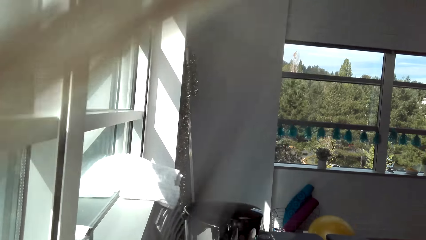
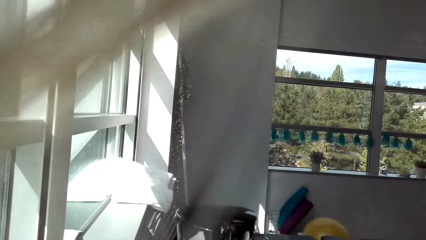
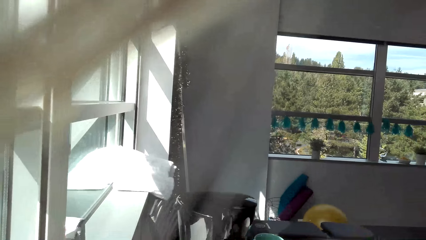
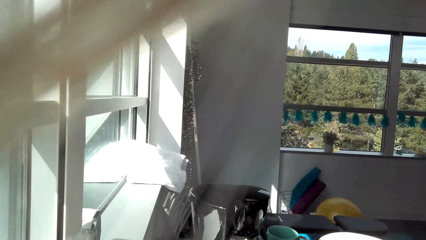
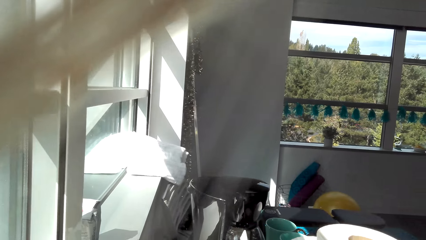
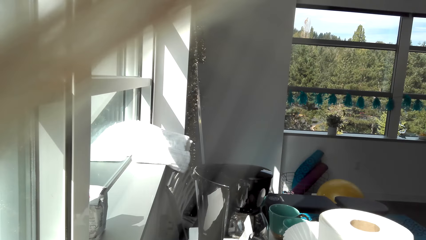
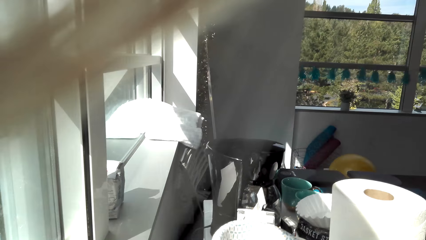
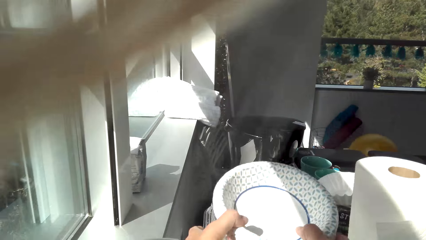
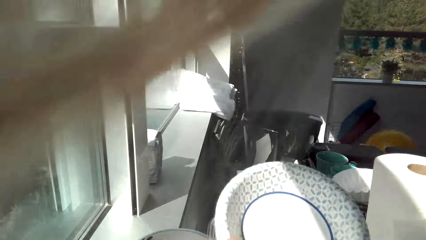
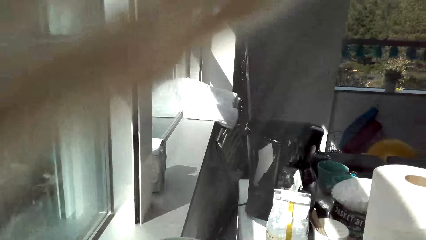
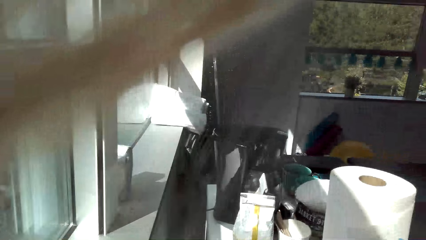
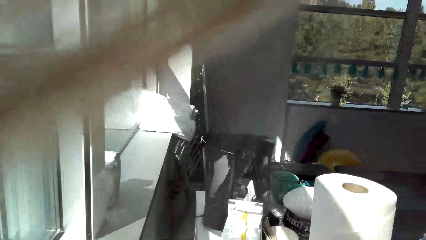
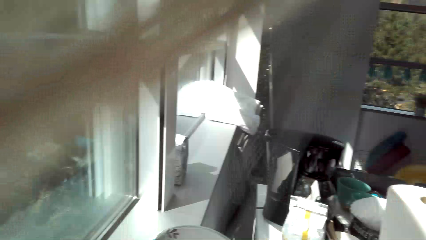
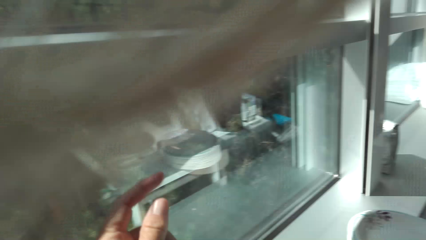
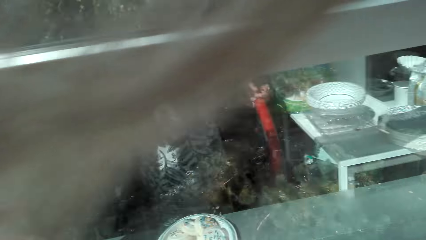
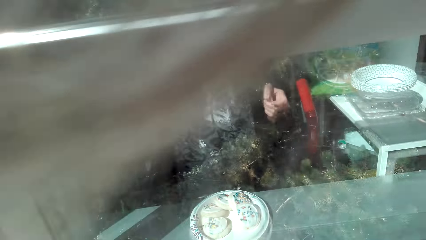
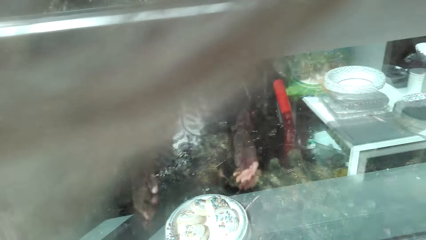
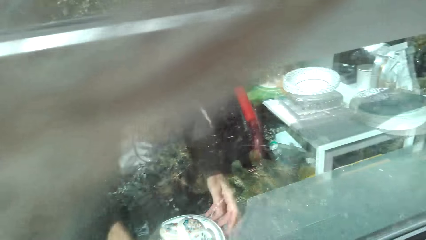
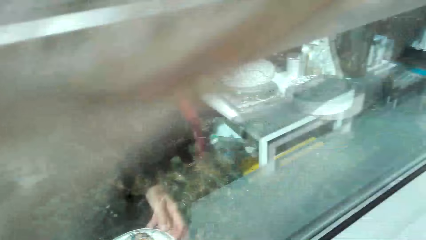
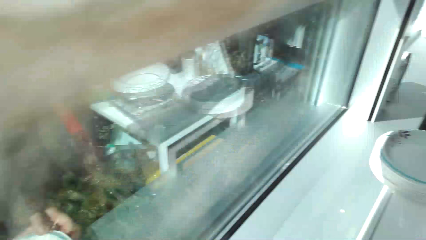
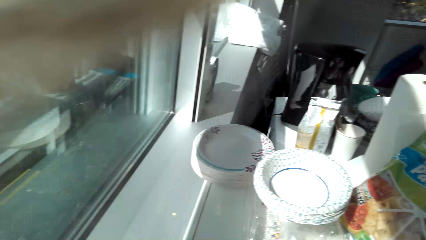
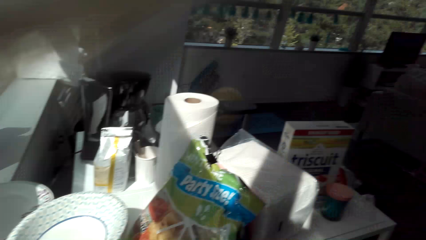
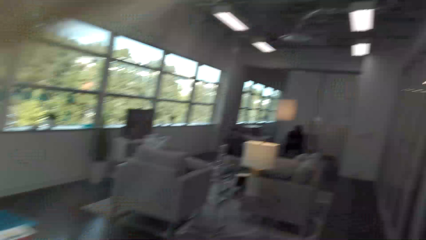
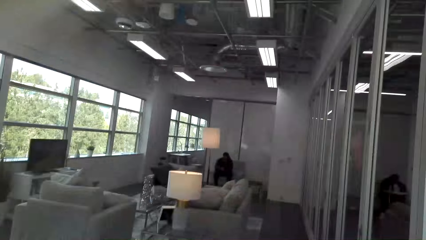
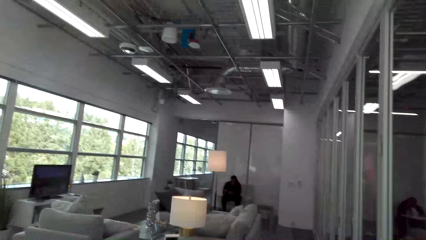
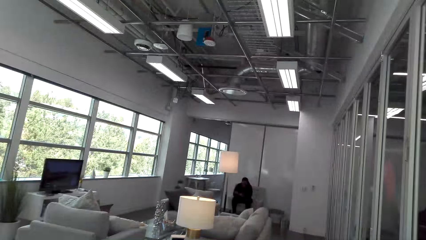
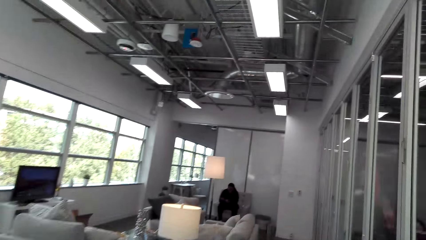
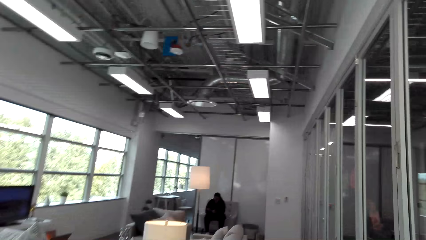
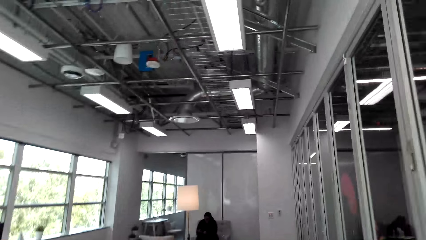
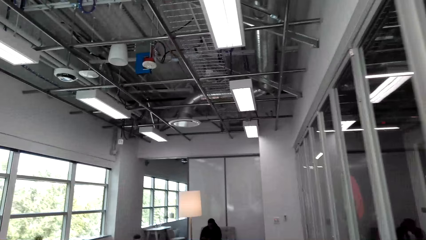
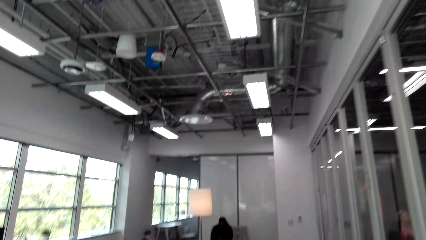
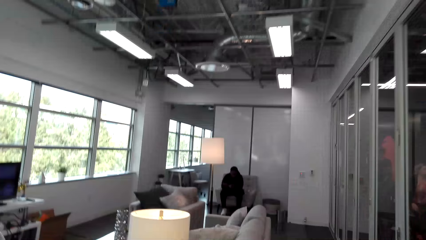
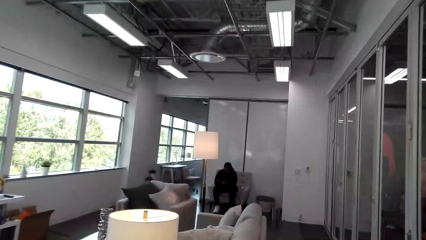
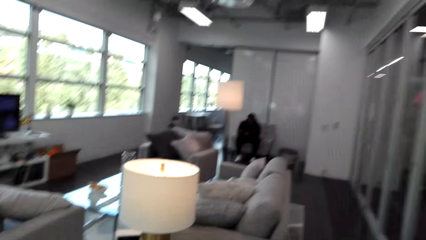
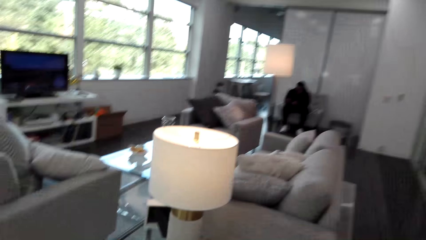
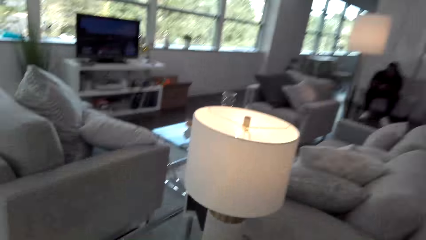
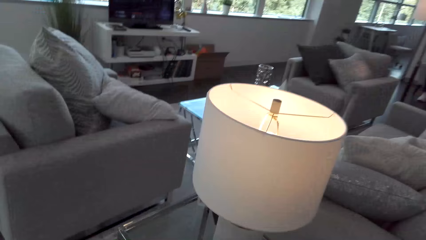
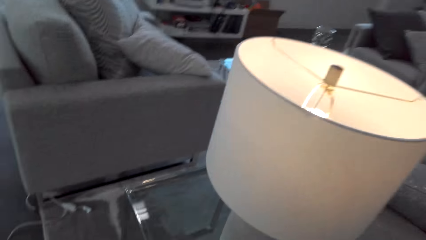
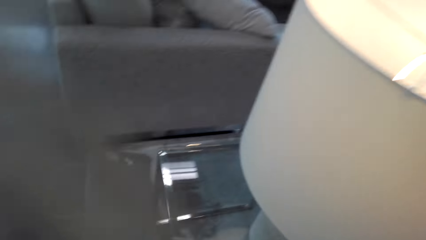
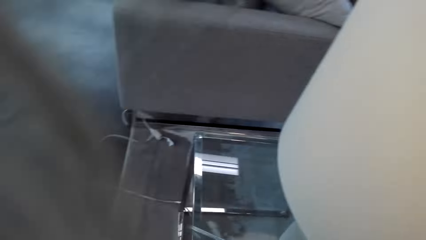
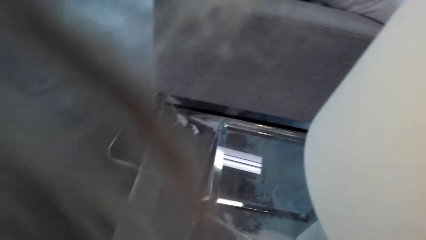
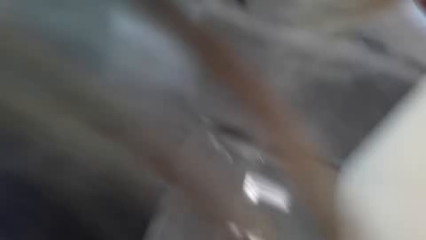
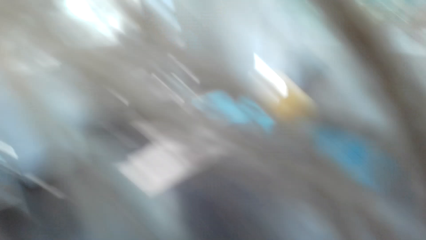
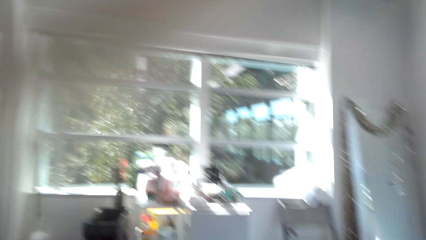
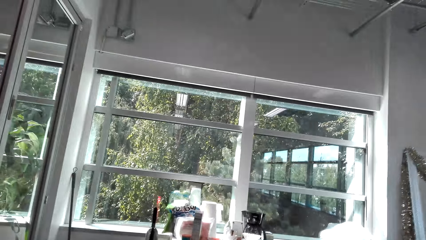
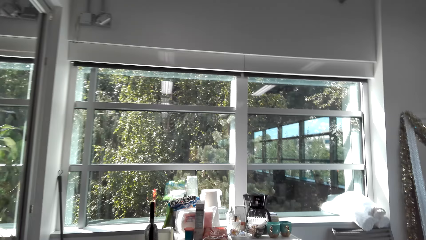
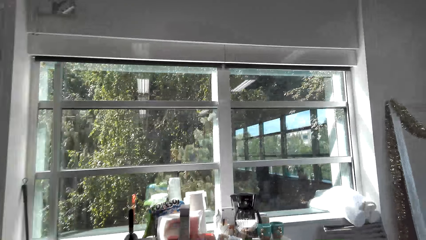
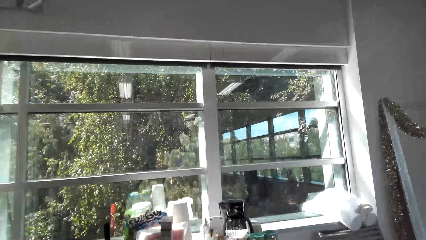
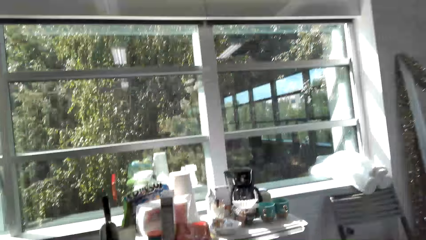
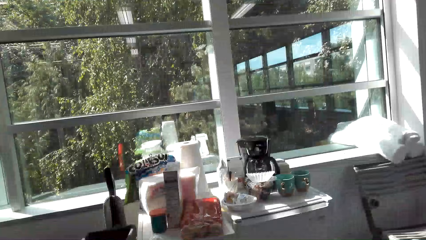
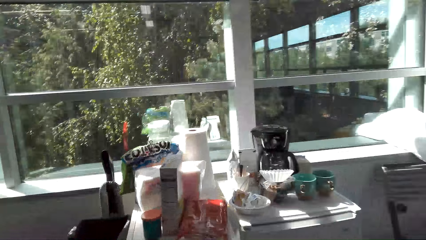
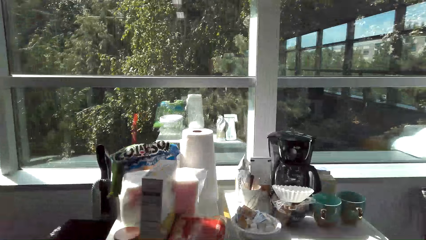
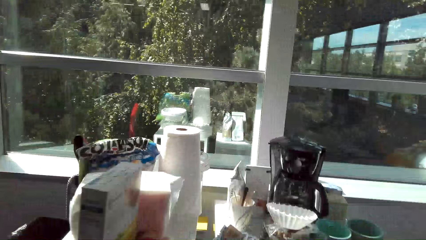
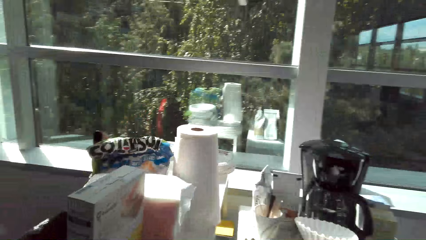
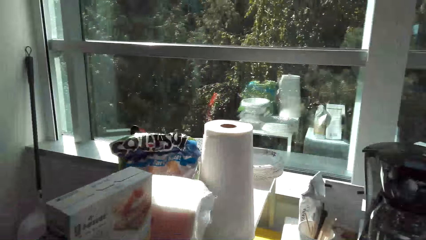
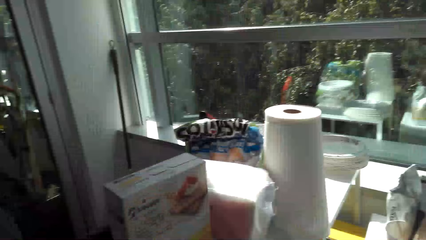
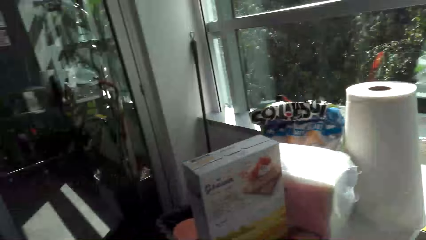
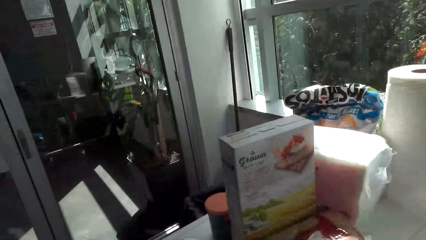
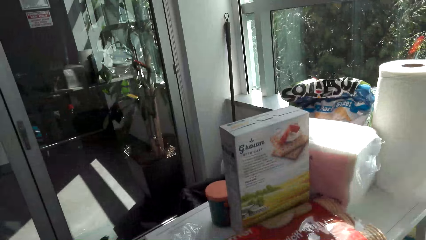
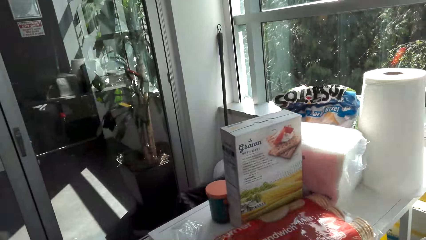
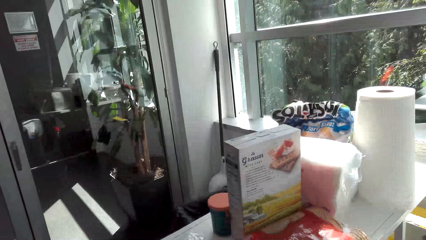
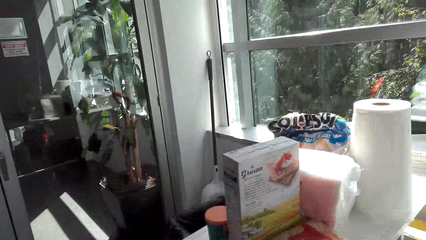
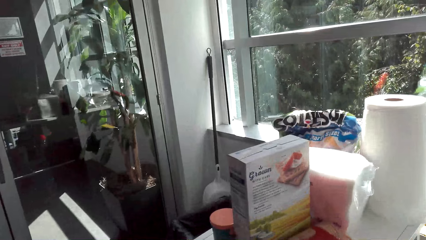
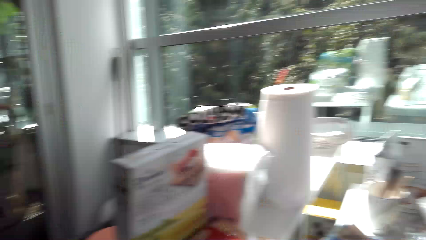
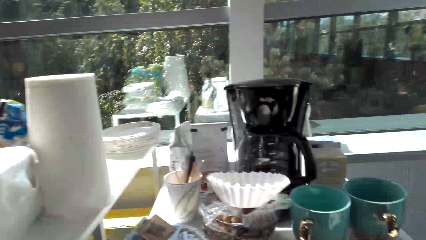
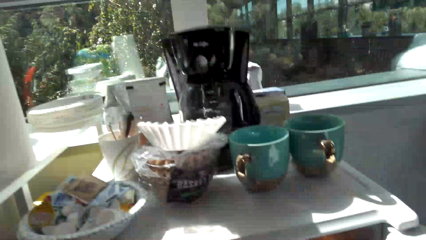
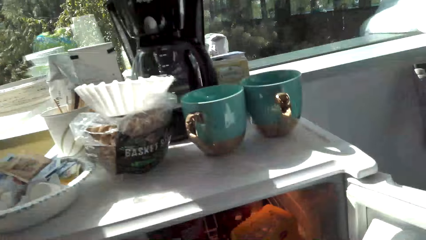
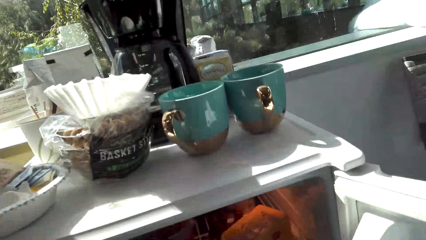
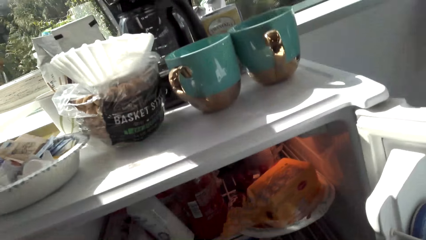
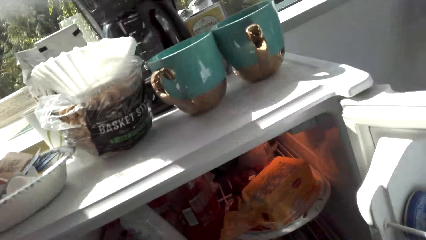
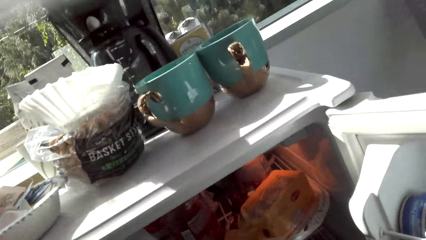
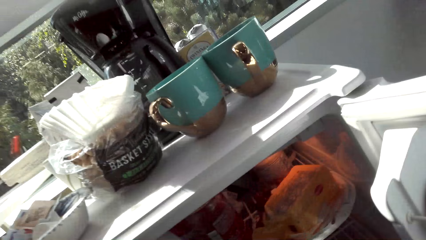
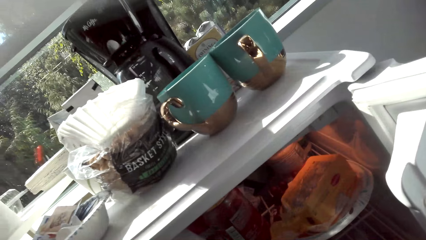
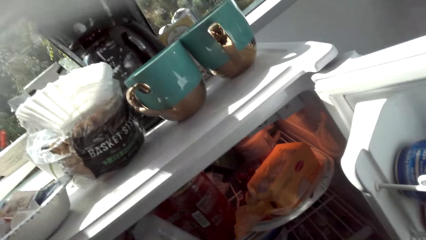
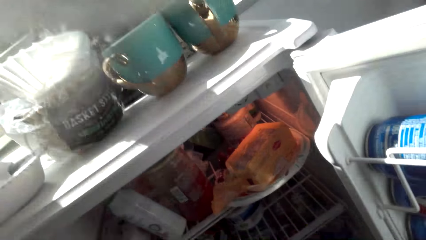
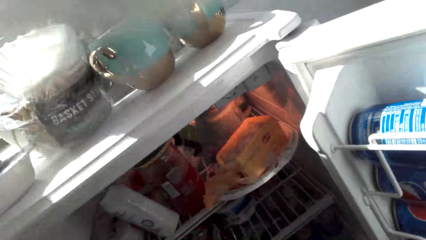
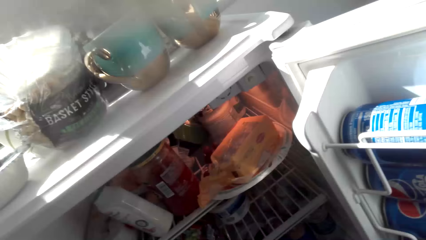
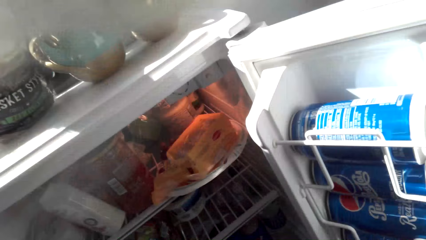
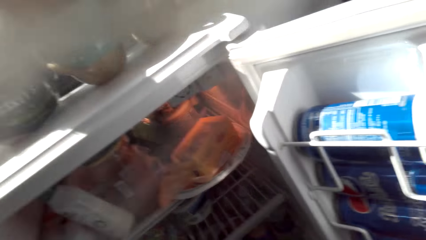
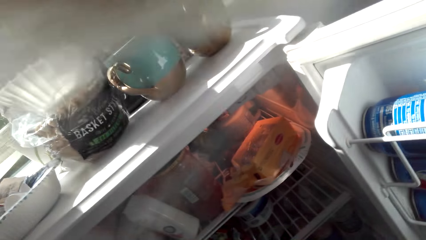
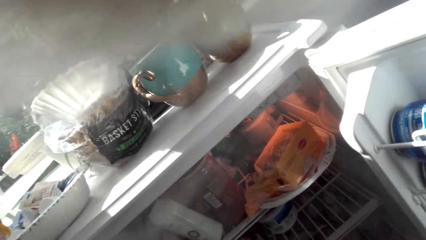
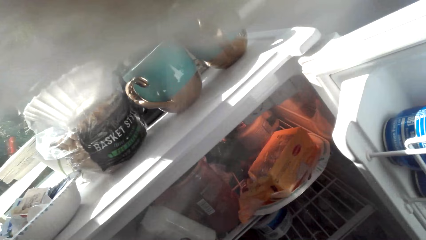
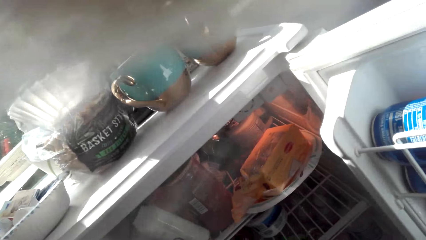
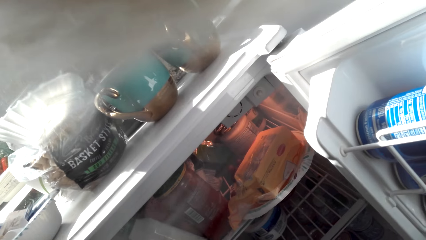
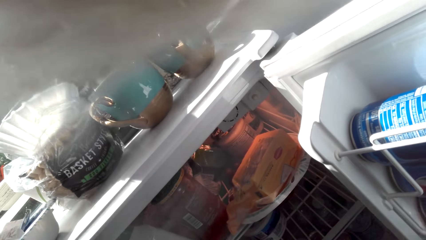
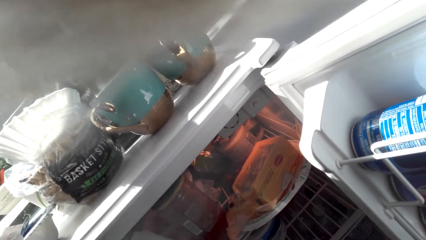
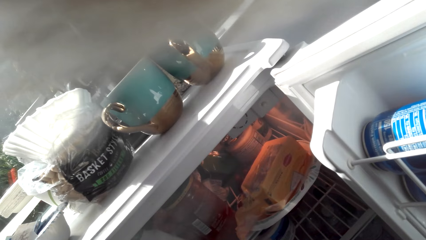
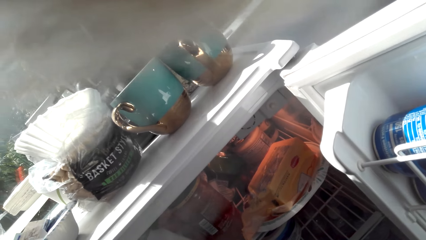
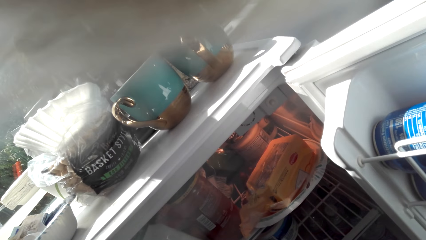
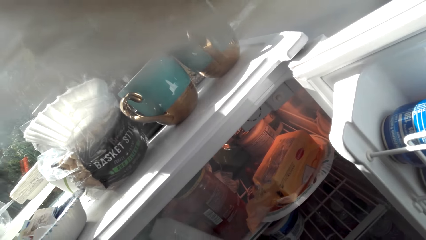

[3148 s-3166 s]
The camera wearer picks plates on the shelf. They look around. They pick the plate. A man sits on the chair. The camera wearer stares at the man. They walk in the house. They put the plates on the table. They walk around. They look around. They open the fridge.
